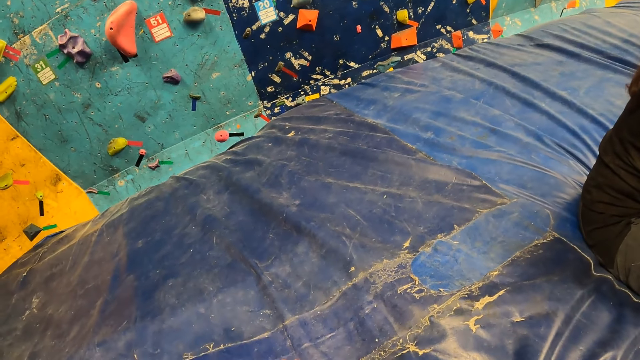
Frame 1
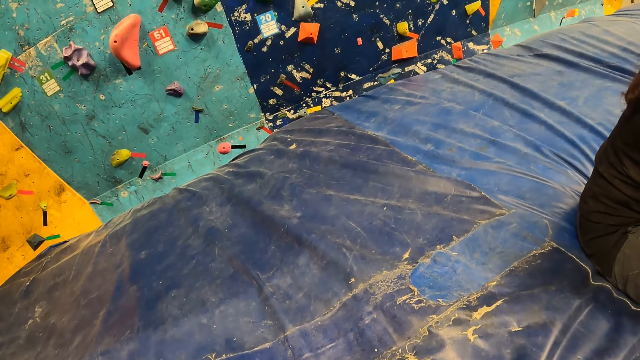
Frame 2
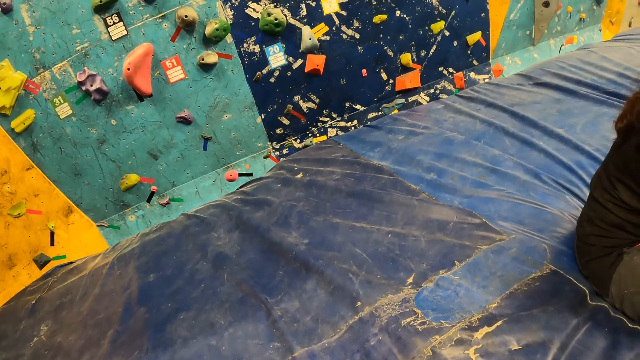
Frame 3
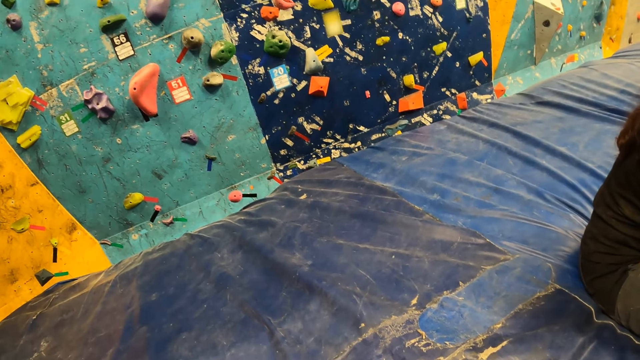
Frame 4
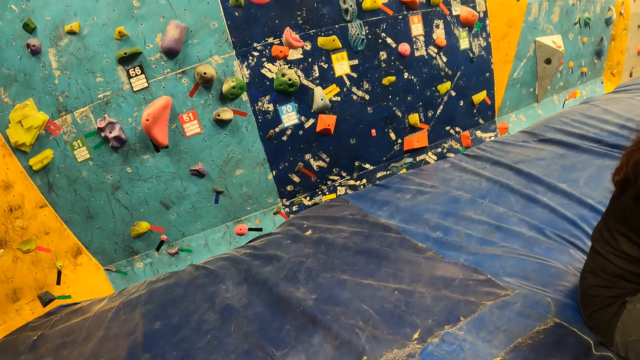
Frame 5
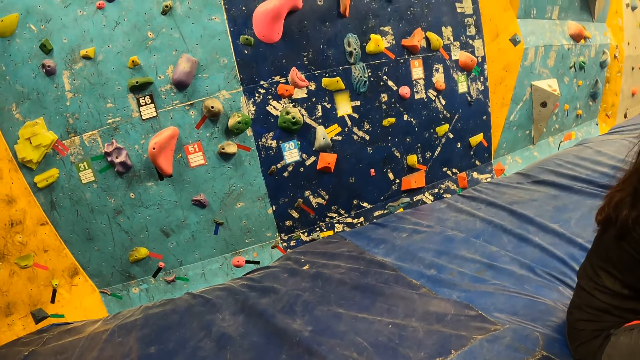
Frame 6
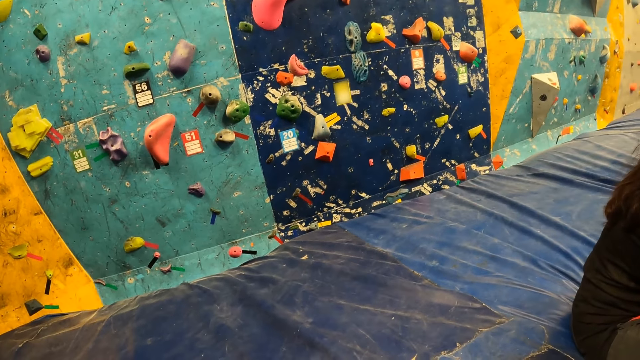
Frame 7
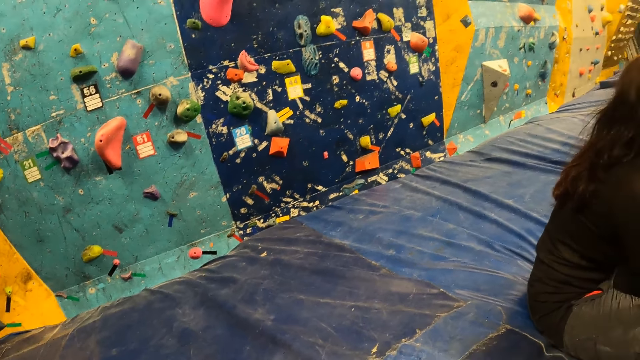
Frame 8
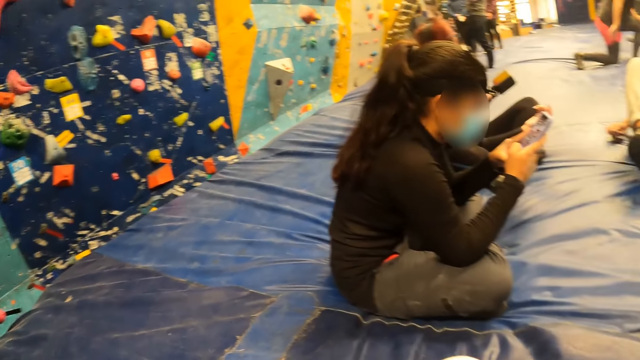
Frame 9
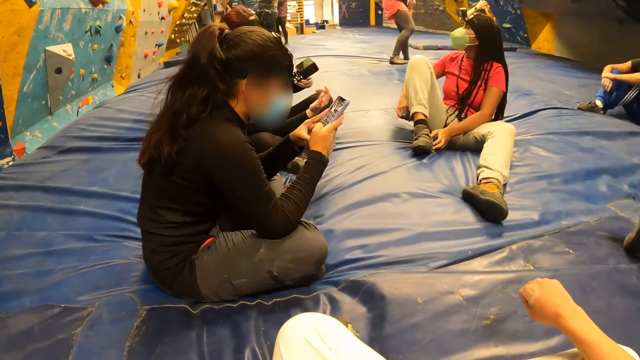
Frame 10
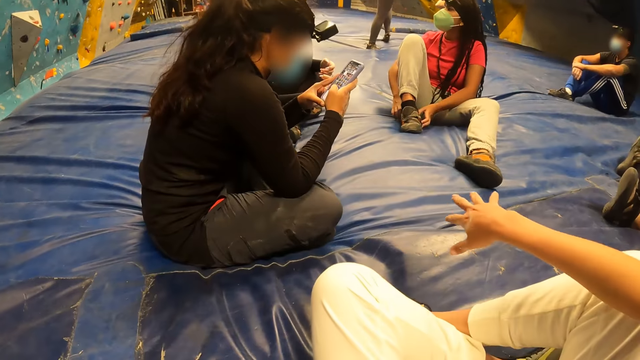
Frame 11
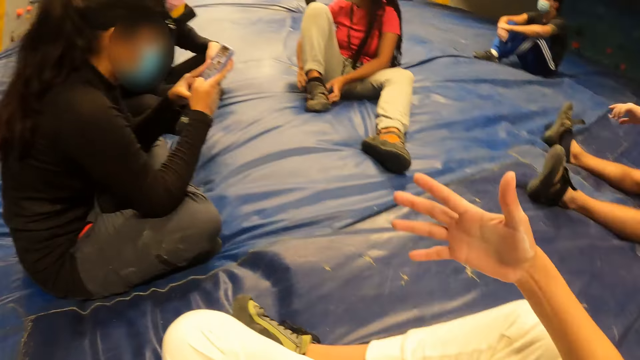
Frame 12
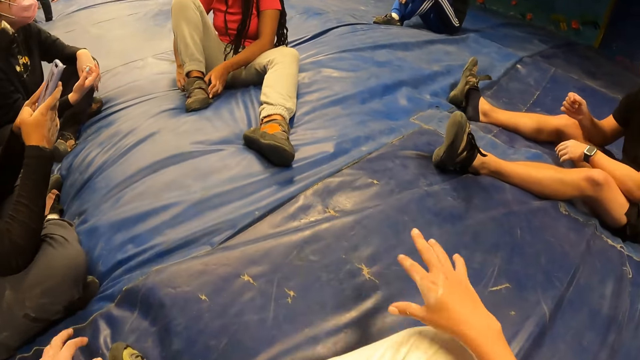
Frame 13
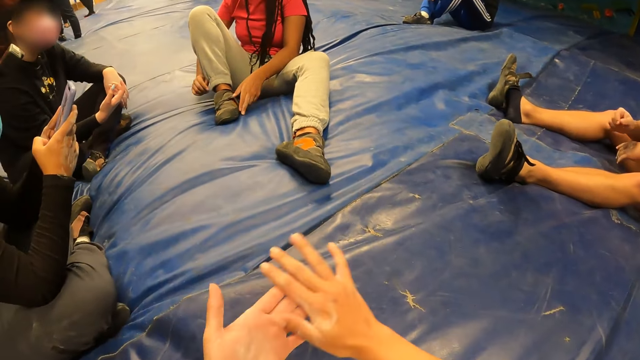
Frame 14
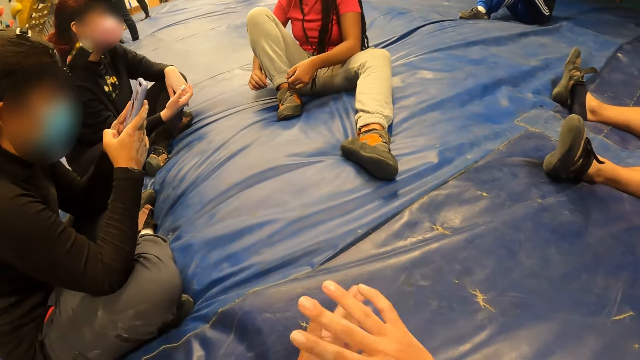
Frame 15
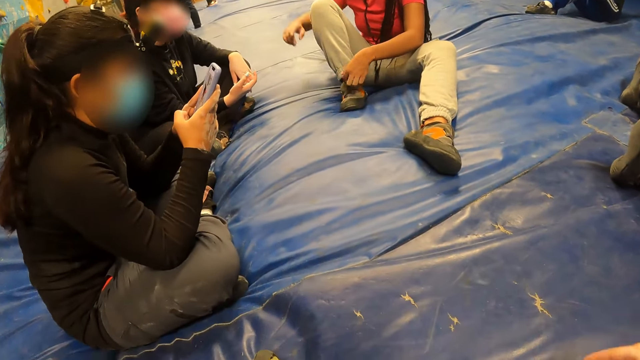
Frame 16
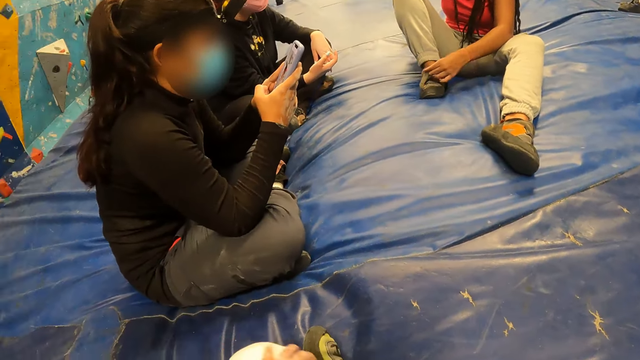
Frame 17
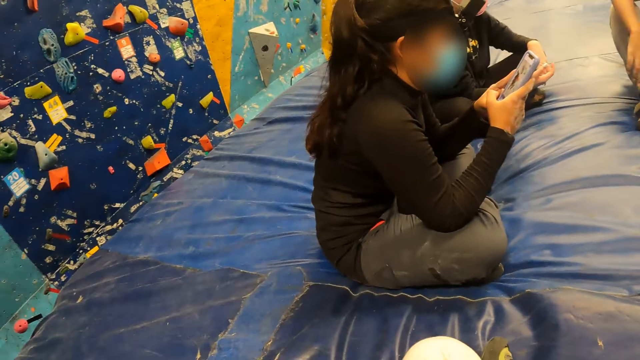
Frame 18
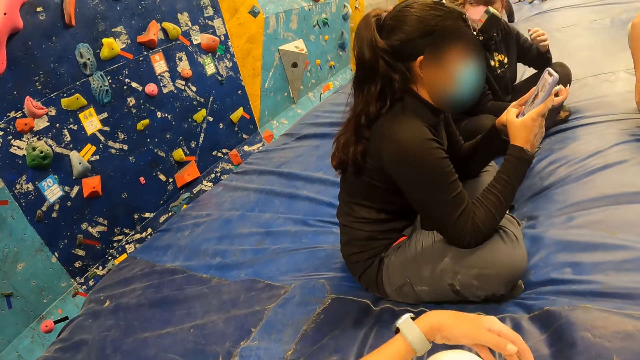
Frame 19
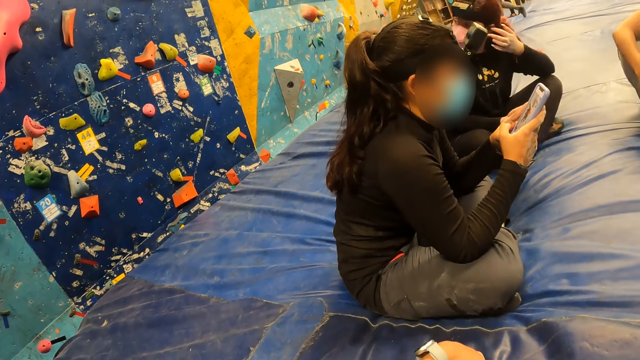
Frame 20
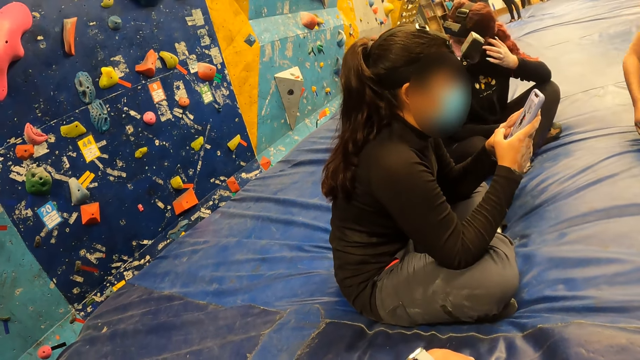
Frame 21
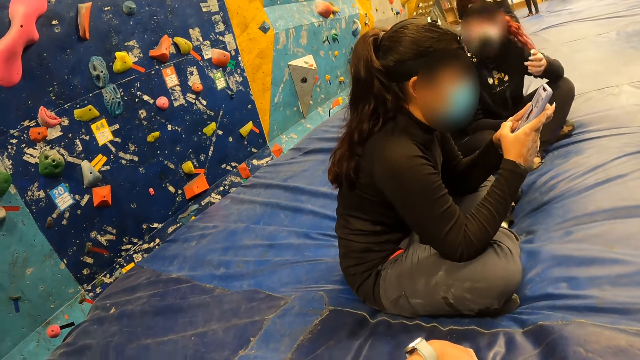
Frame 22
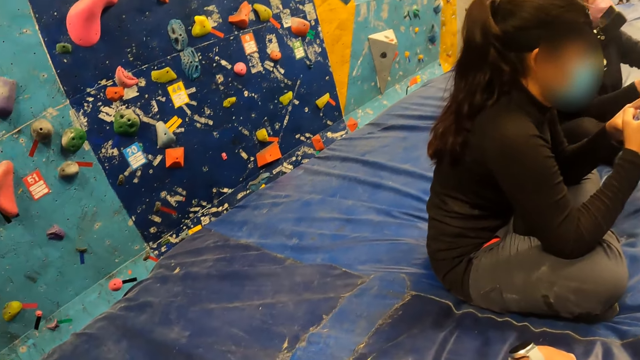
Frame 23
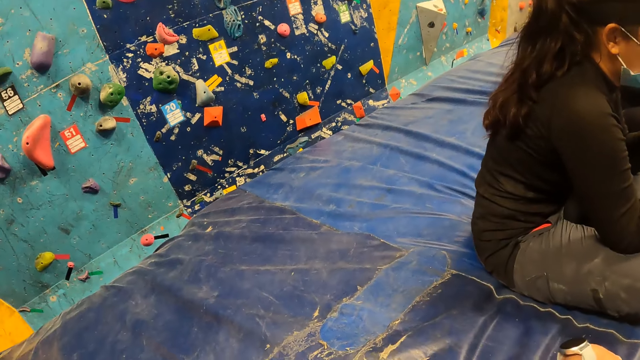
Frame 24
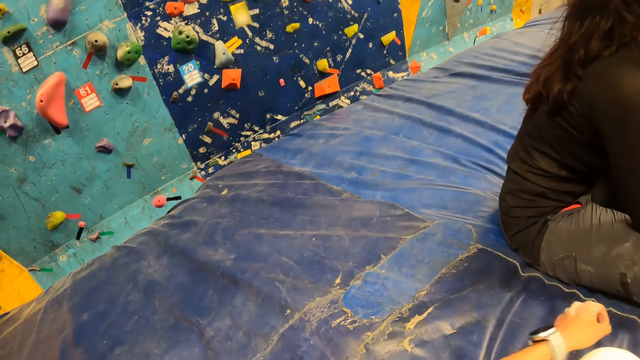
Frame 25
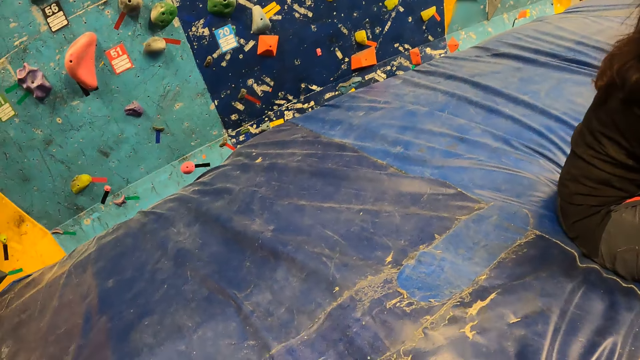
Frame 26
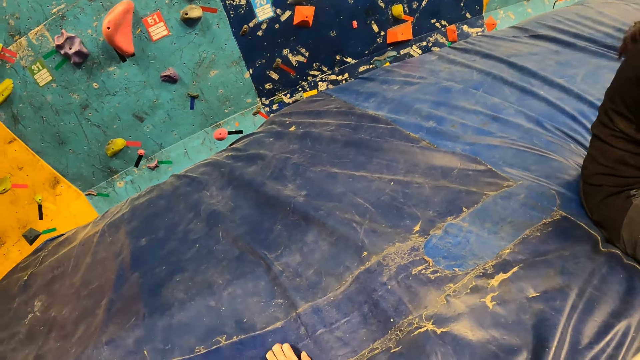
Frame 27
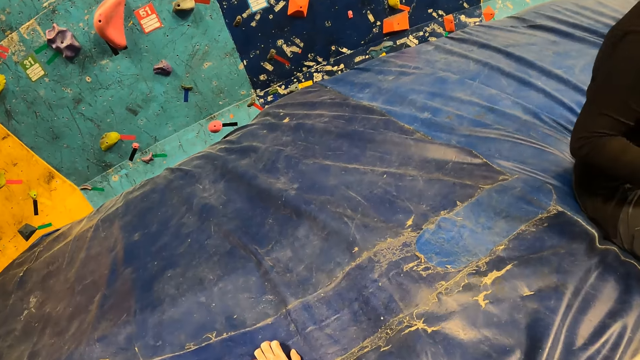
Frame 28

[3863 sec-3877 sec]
A woman adjusts her shoe with both hands. The camera wearer moves a hand. They dust both hands. The woman loosens the shoe. Another woman touches her hair.

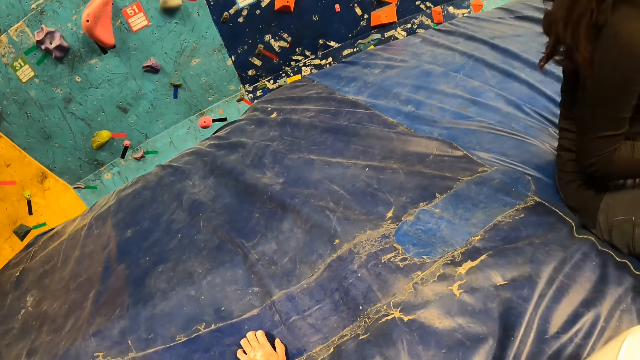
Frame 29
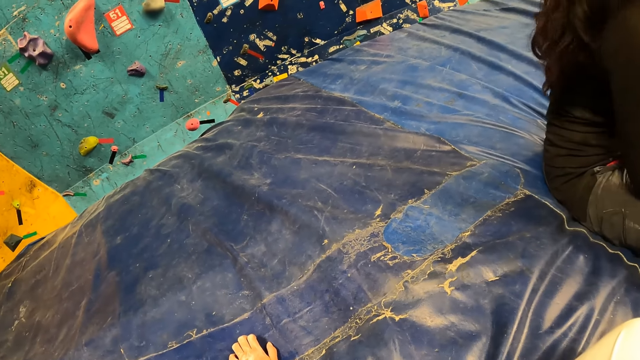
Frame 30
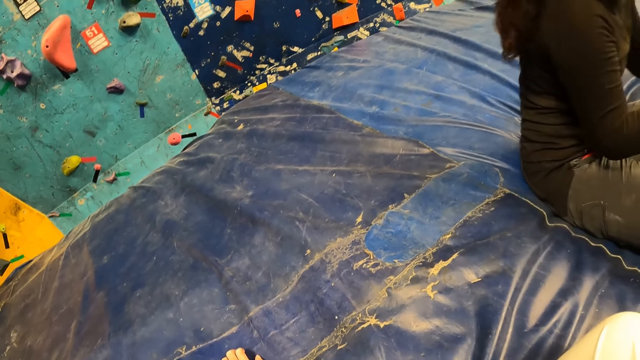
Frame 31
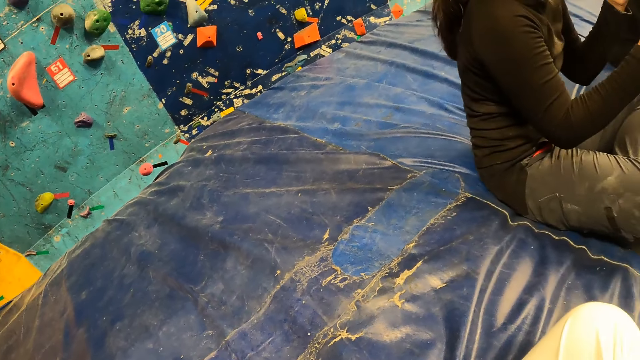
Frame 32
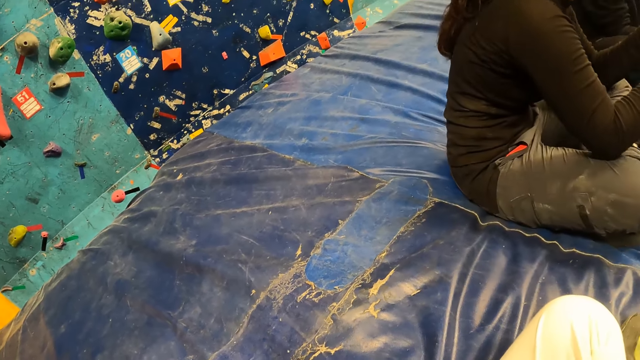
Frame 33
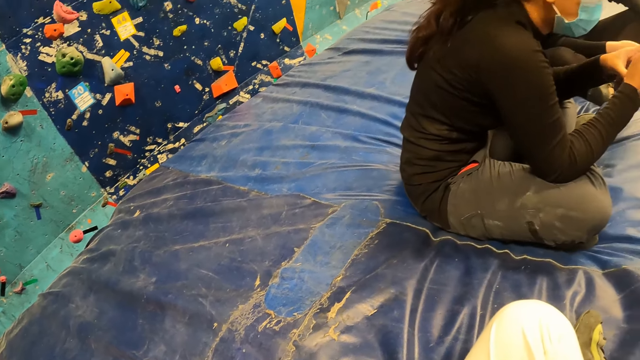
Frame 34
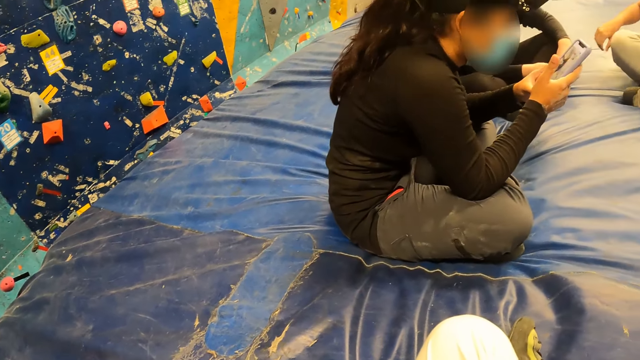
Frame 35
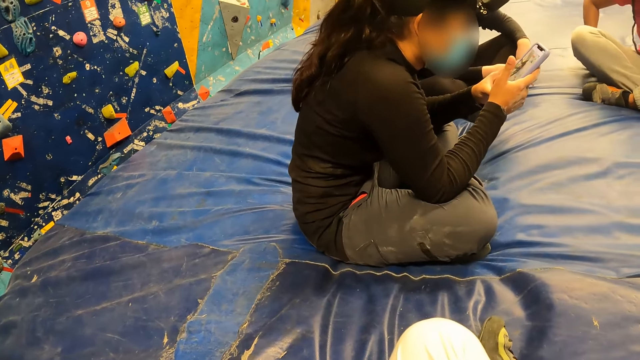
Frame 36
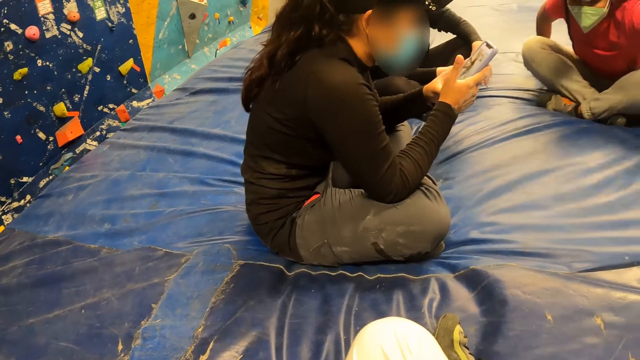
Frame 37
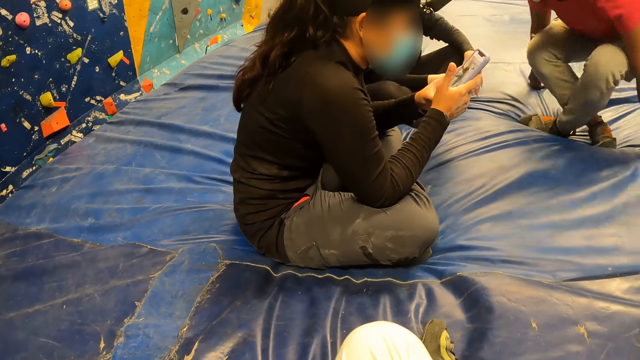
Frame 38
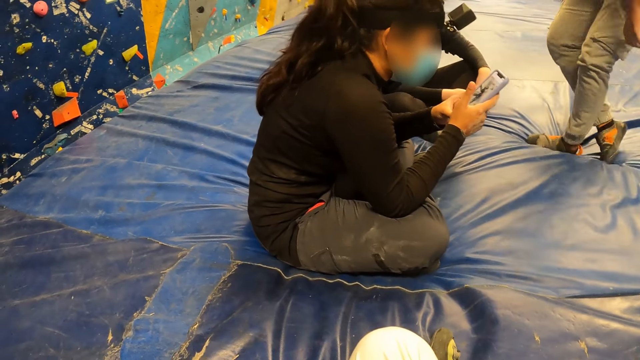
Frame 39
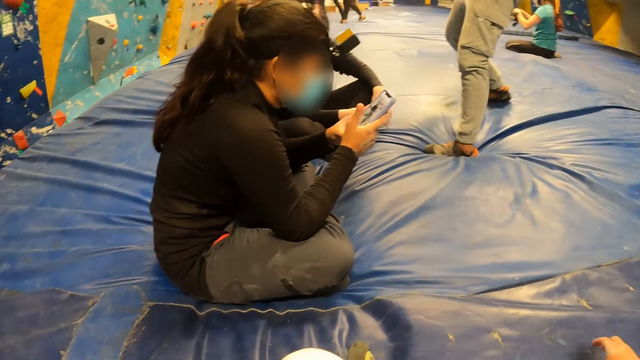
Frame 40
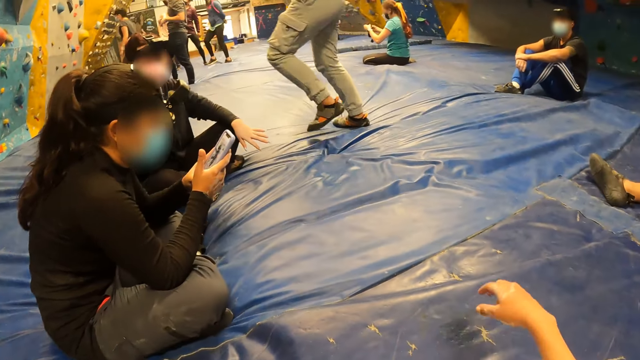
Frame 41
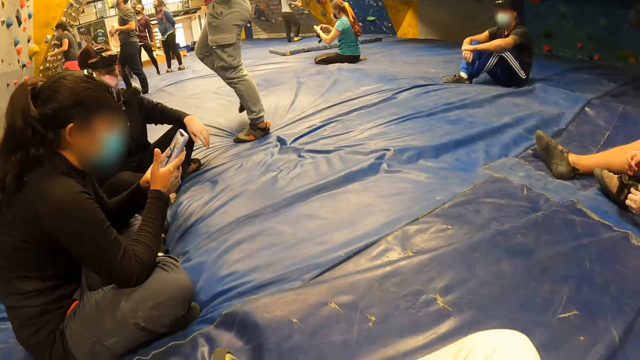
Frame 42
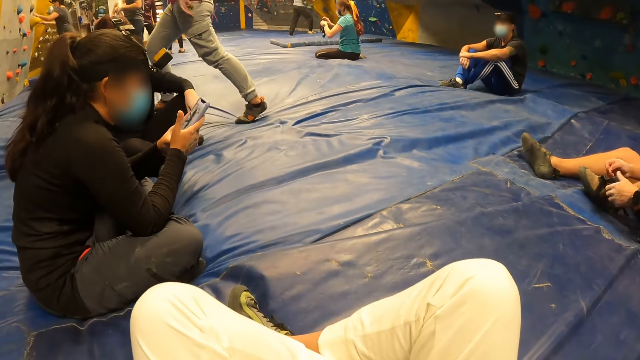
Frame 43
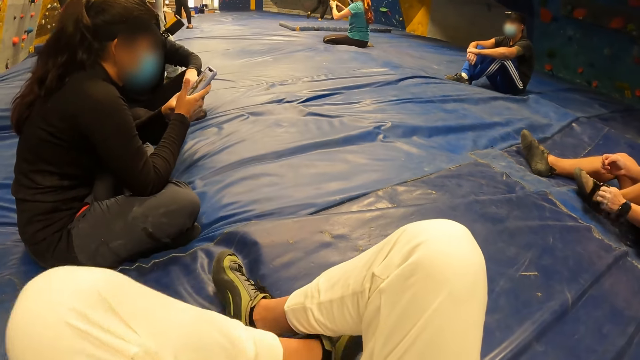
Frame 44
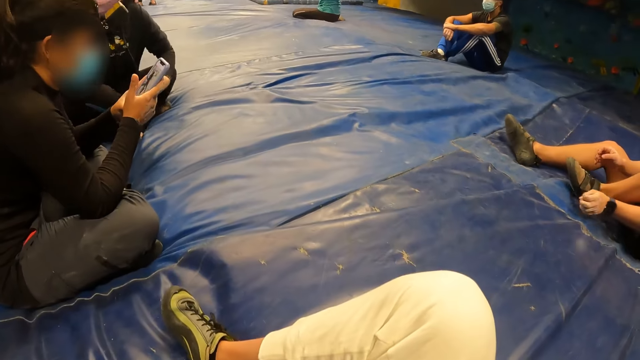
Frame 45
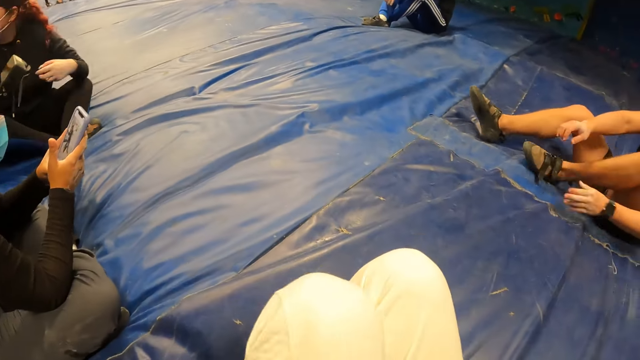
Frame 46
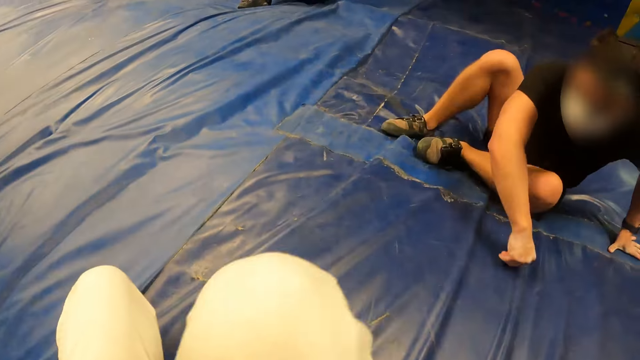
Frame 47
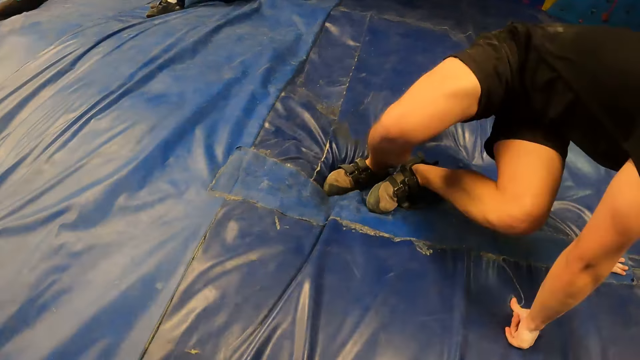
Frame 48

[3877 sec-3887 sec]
A woman stands. A man adjusts his shoe with both hands. The woman walks. The camera wearer moves their legs.
